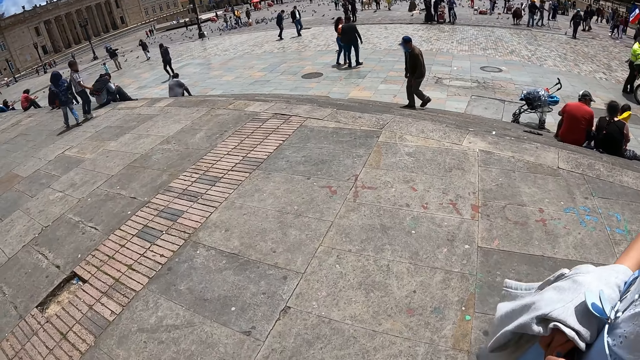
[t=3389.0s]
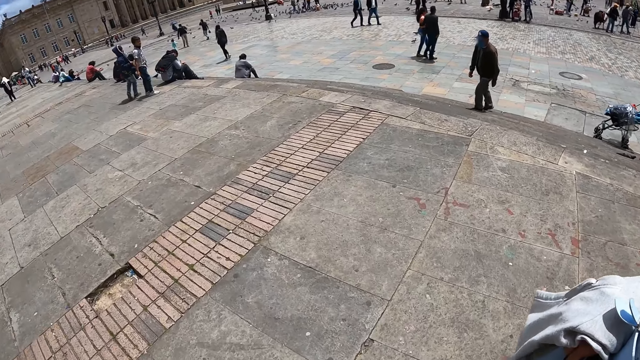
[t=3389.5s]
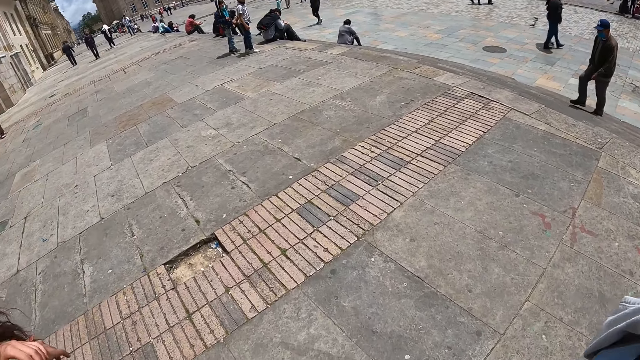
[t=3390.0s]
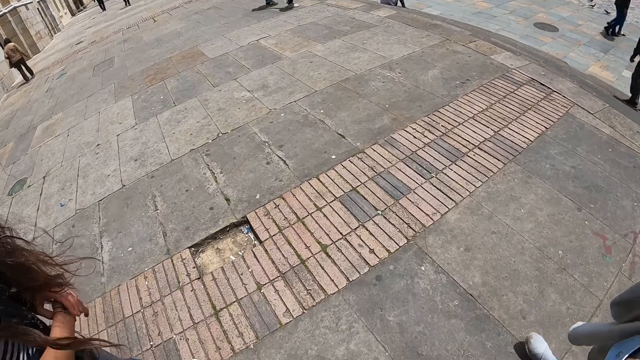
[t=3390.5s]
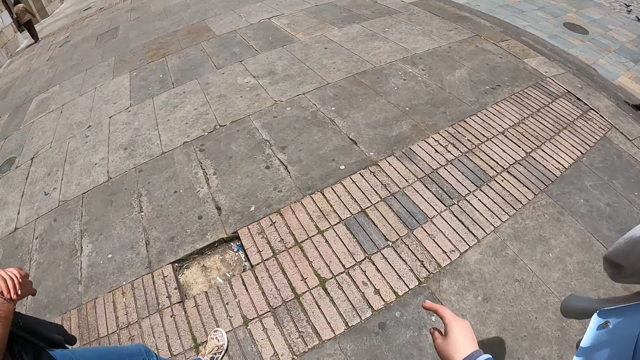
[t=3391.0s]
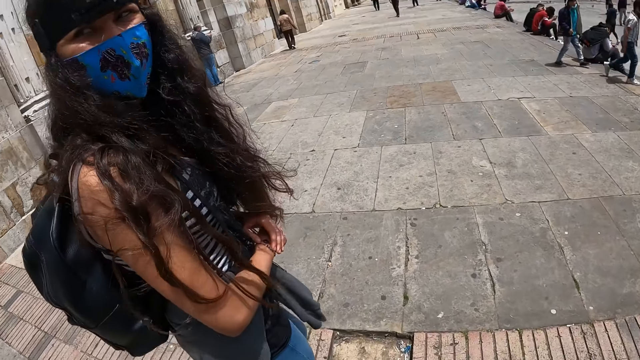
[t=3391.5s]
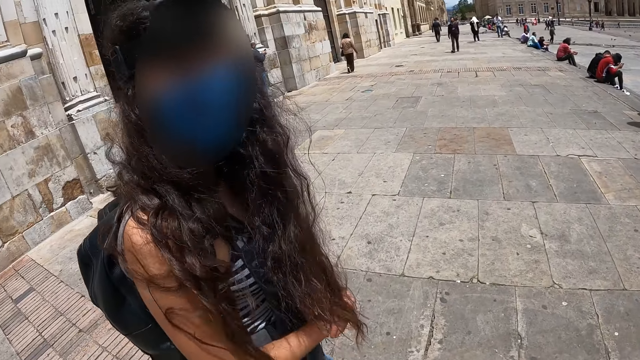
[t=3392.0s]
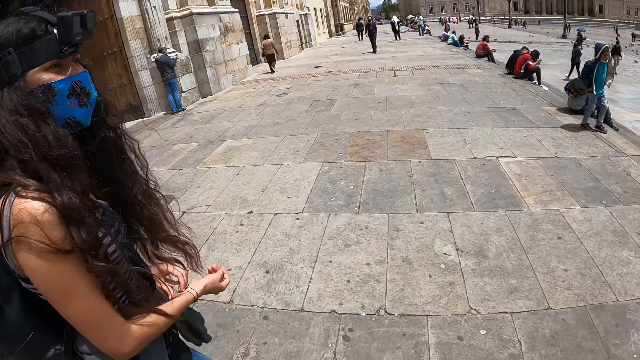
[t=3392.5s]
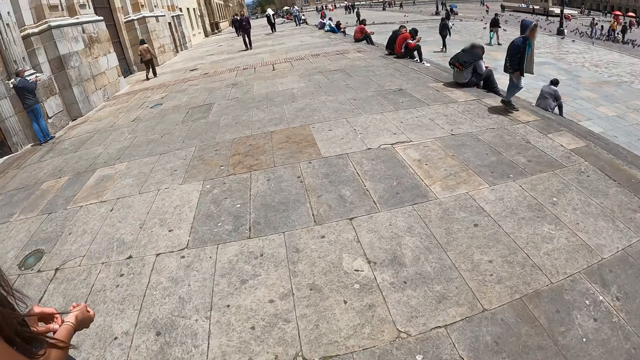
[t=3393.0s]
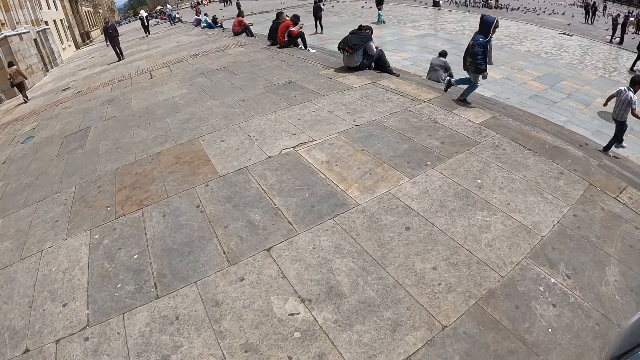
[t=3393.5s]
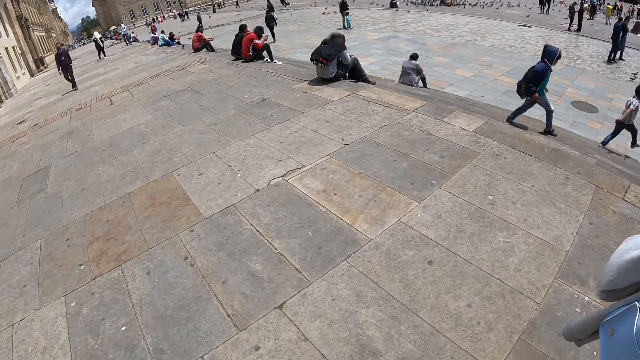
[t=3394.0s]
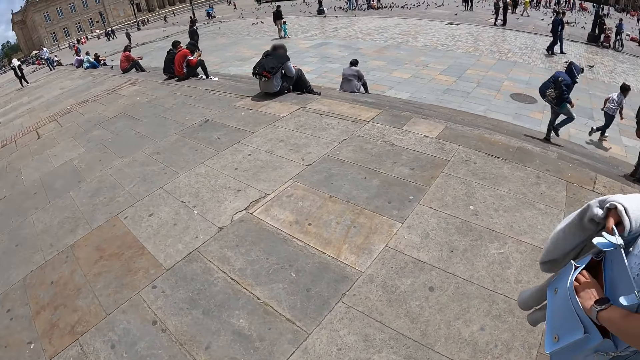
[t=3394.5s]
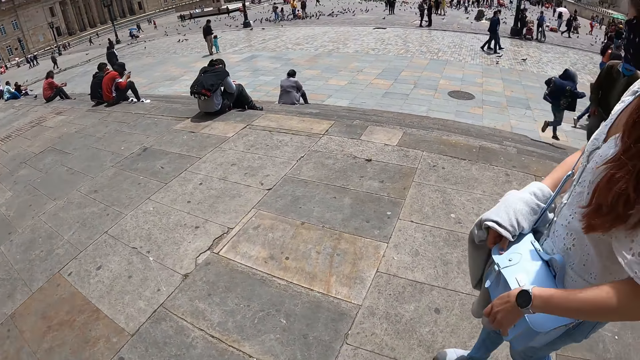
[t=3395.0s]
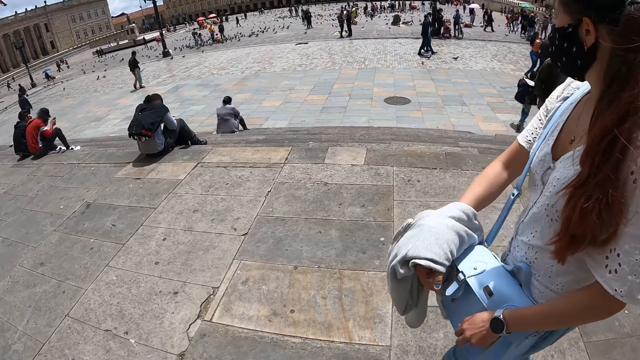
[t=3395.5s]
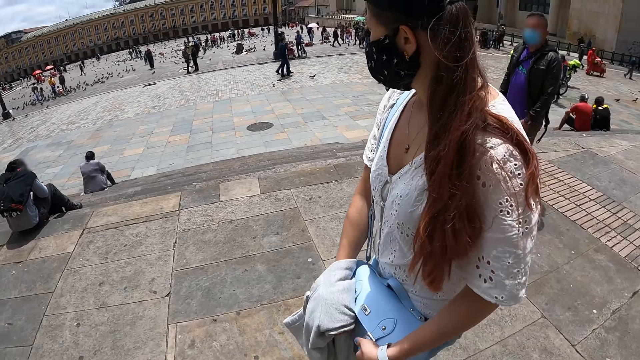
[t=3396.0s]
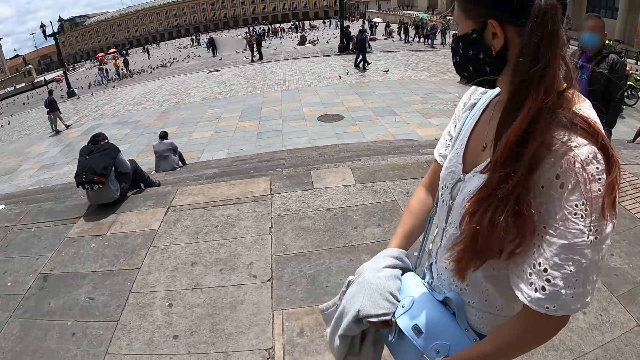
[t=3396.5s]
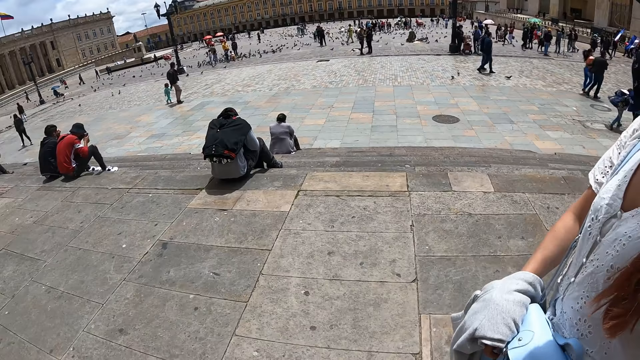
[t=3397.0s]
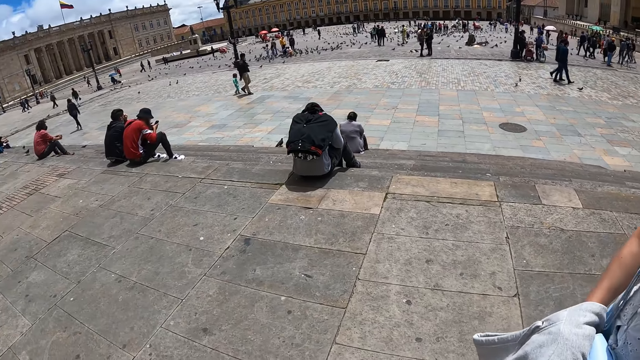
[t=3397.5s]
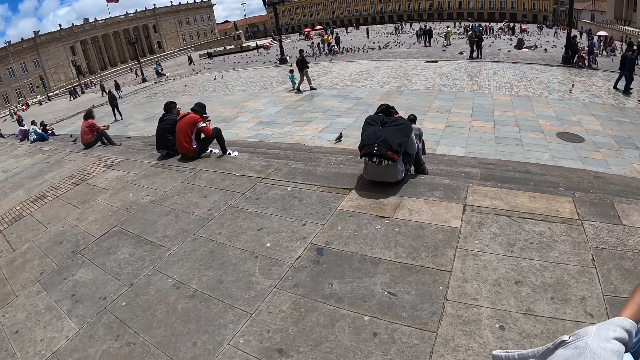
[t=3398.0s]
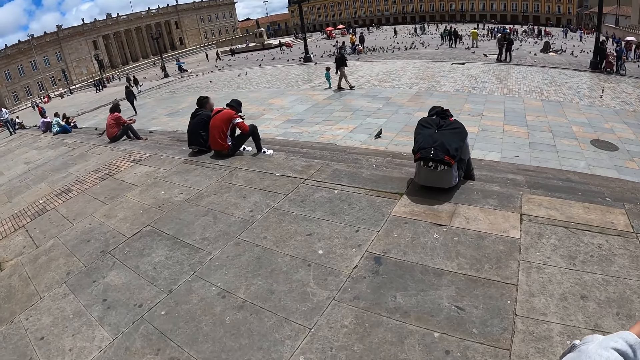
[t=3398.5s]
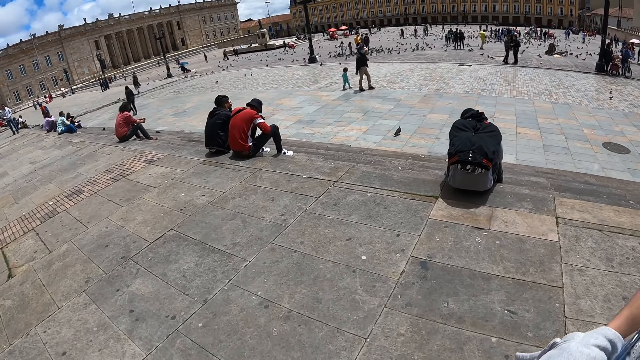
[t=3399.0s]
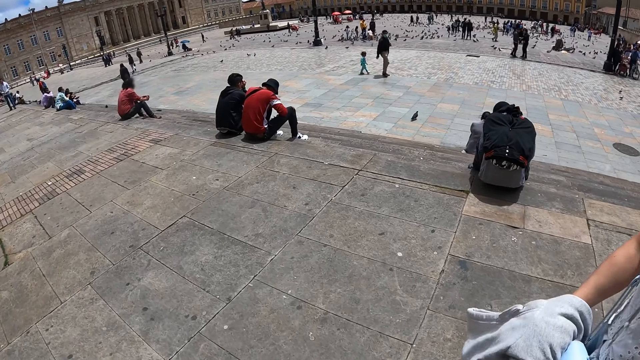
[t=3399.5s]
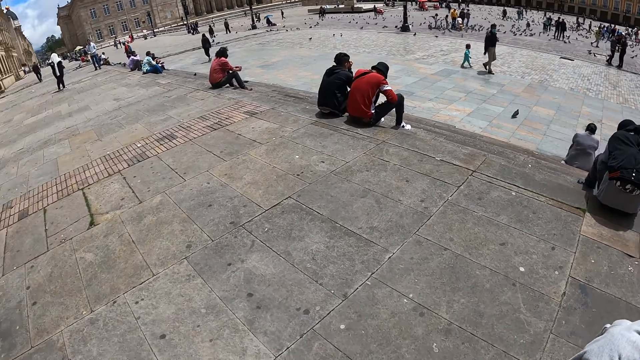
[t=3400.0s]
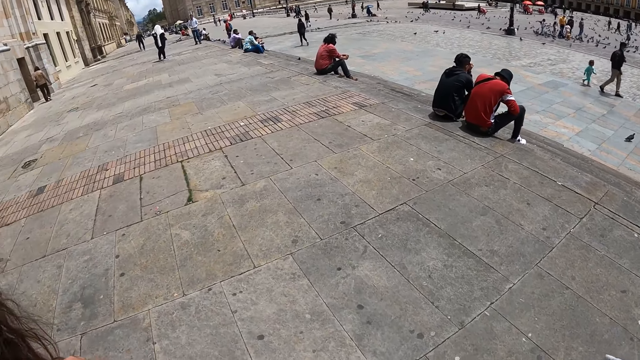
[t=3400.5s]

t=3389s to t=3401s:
The camera wearer moves a hand. They look at a woman. They look around the street. The woman closes the bag.

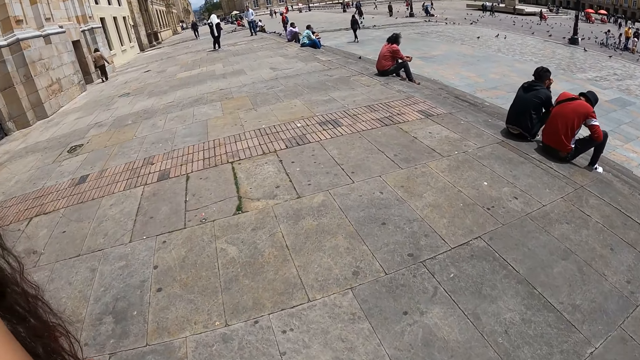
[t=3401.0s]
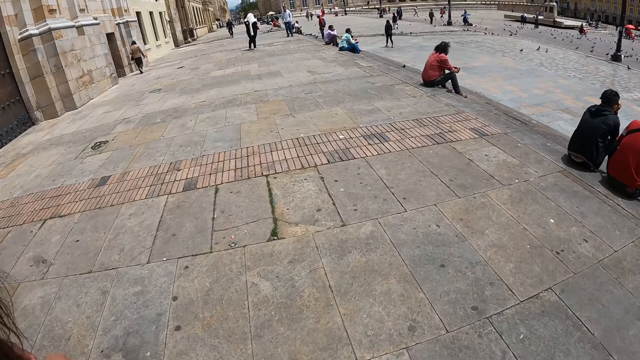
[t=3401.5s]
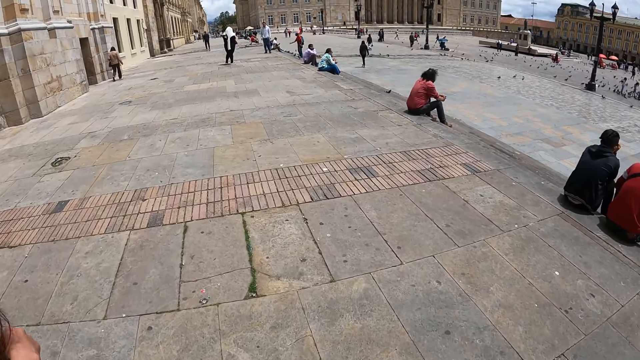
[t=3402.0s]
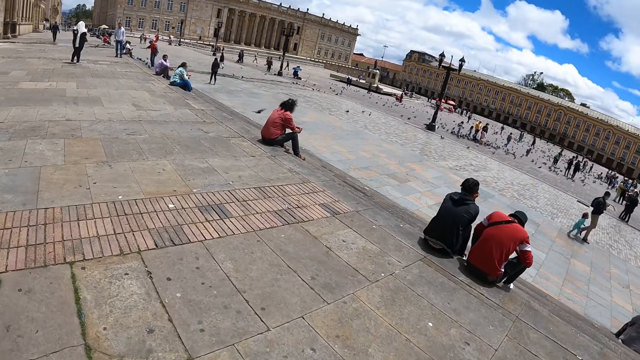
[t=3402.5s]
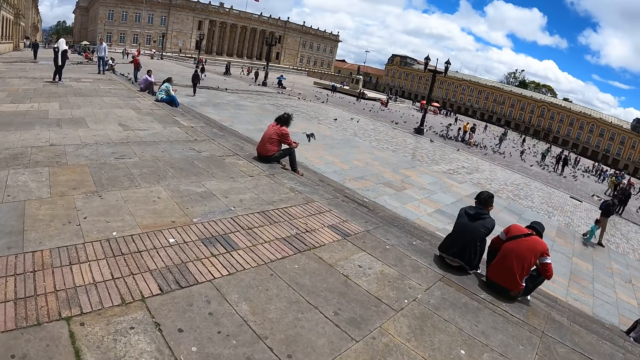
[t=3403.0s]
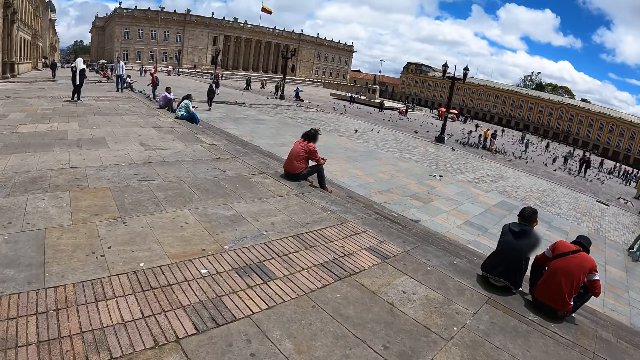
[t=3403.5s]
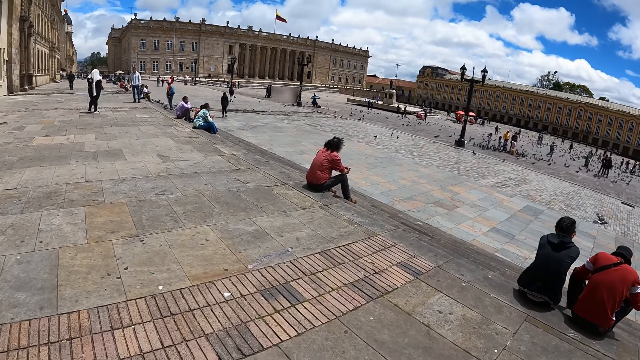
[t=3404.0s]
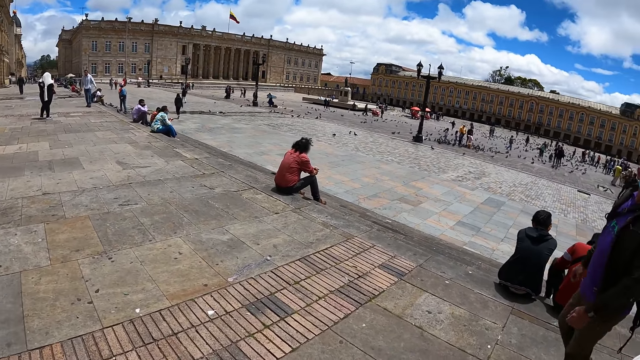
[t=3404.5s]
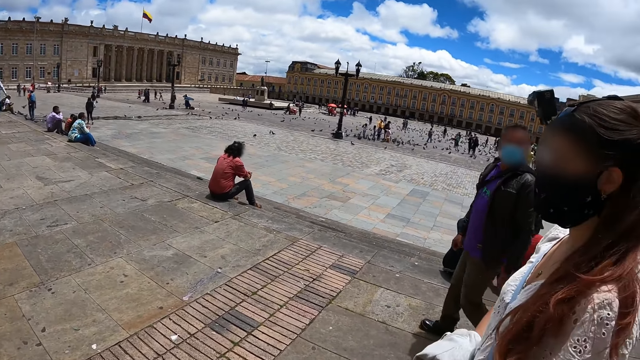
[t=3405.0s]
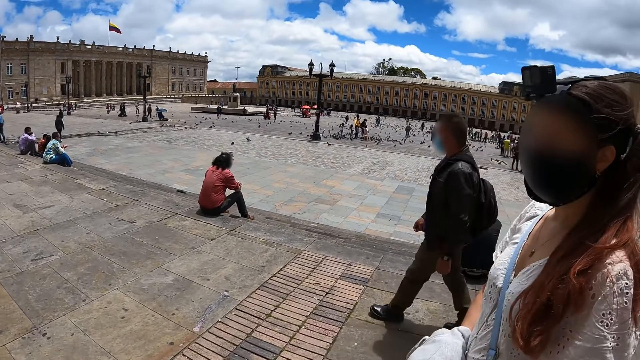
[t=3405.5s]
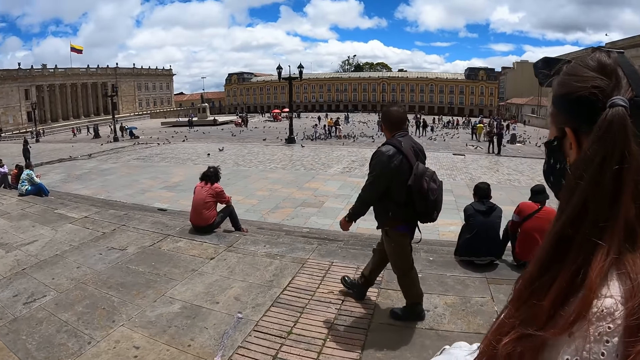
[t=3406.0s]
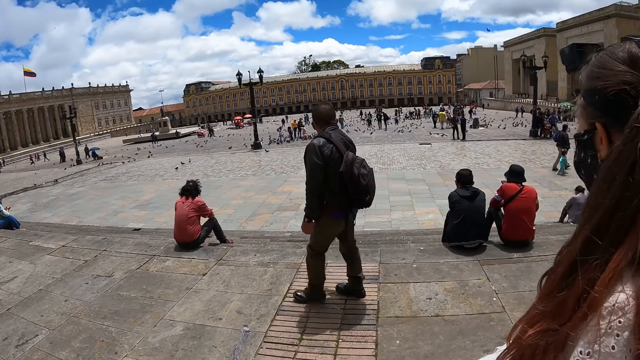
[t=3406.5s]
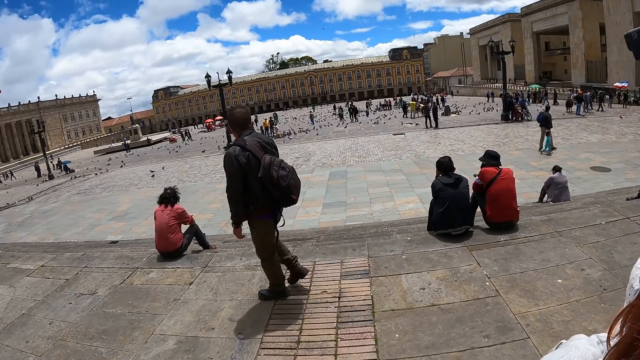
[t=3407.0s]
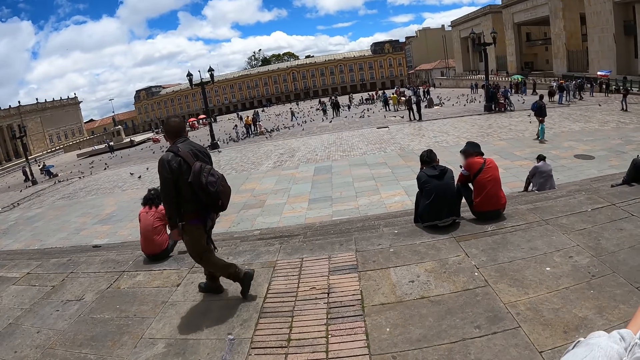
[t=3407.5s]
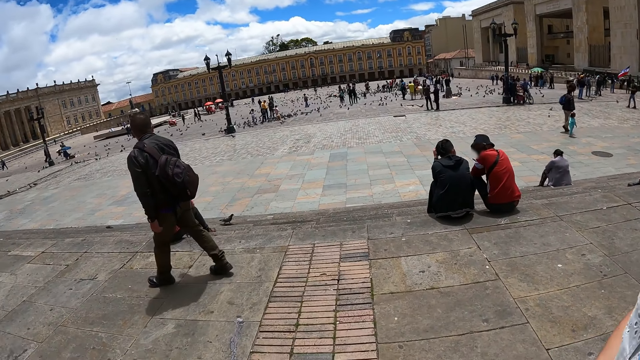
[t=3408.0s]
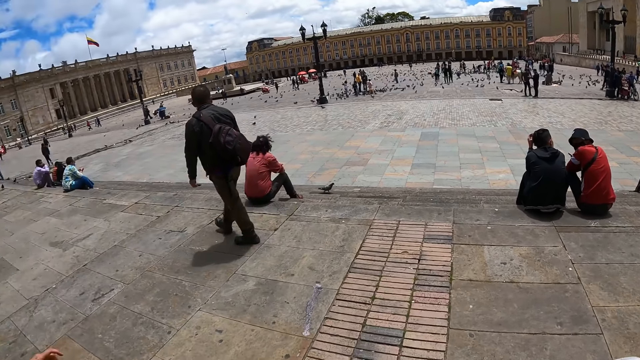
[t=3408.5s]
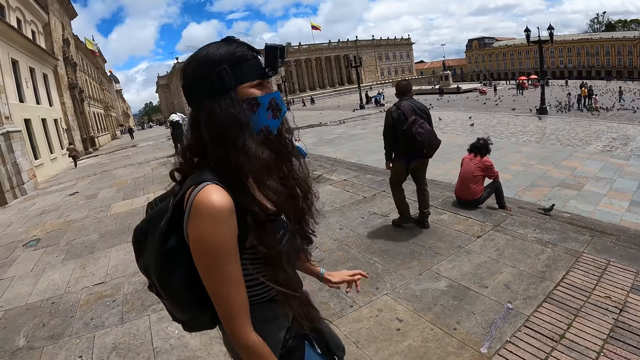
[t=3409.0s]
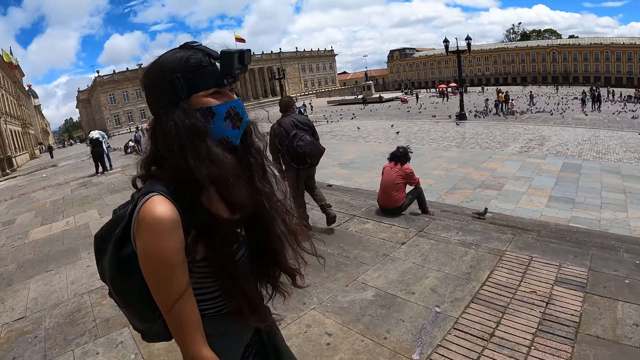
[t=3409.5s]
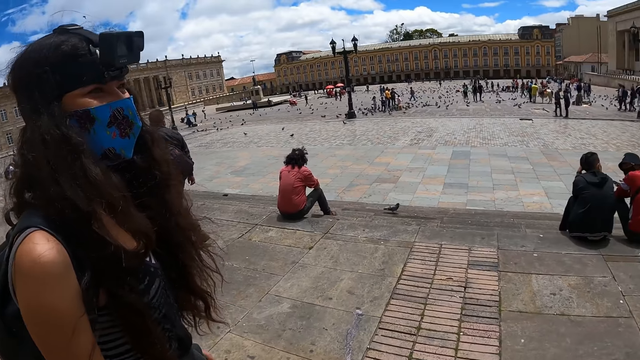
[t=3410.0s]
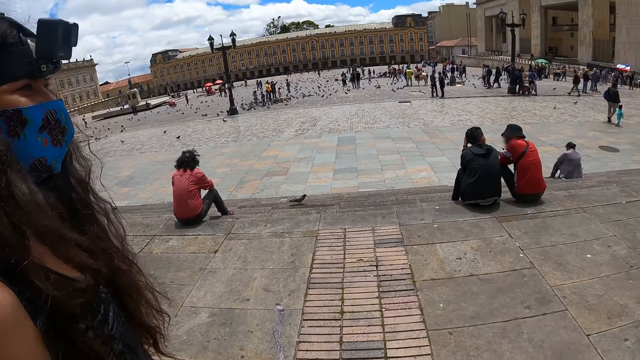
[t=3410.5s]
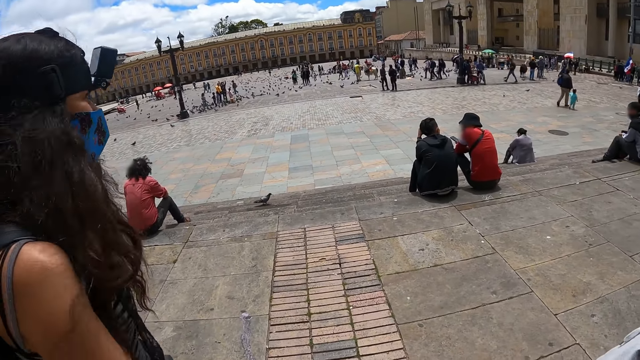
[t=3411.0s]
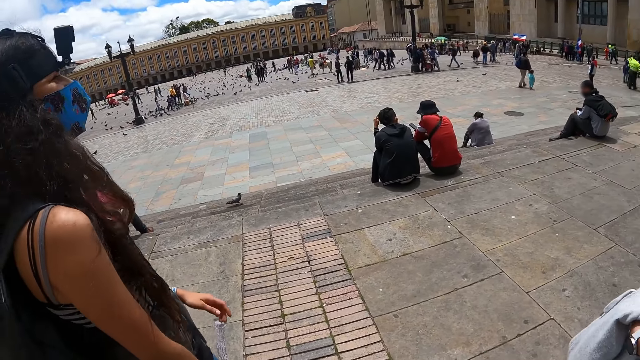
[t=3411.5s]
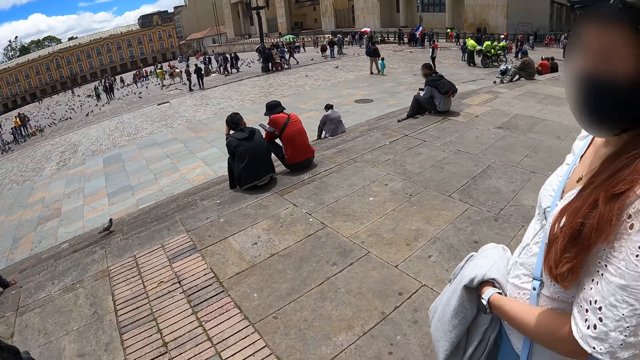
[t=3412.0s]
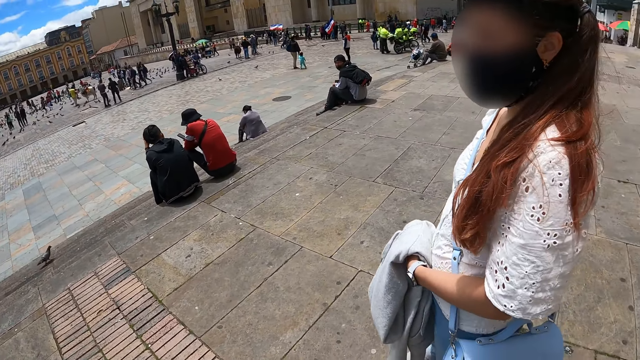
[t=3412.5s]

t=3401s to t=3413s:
The camera wearer looks around the street. A woman moves beside the camera wearer. The woman dances.
